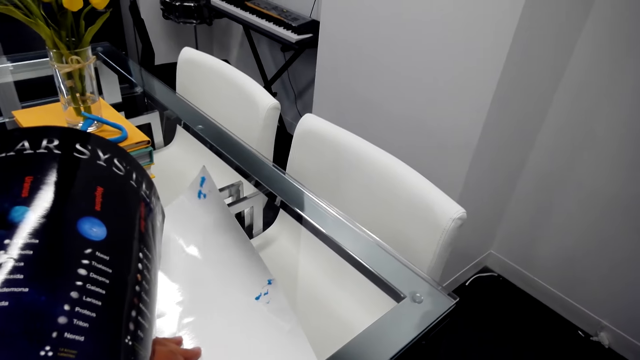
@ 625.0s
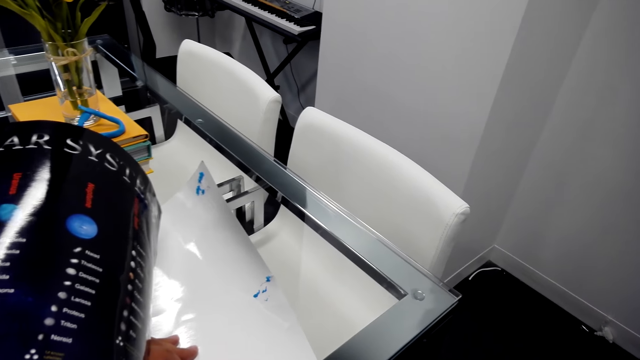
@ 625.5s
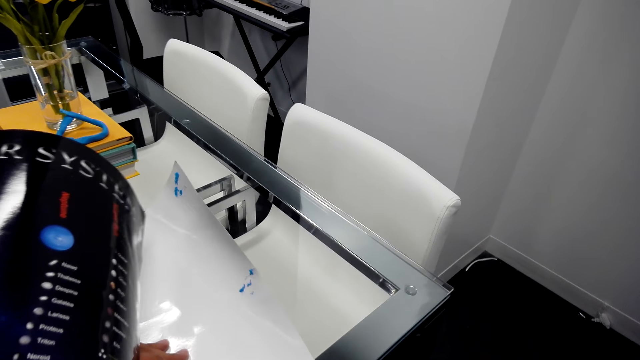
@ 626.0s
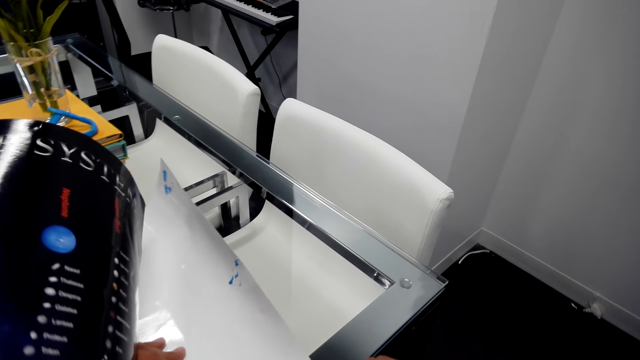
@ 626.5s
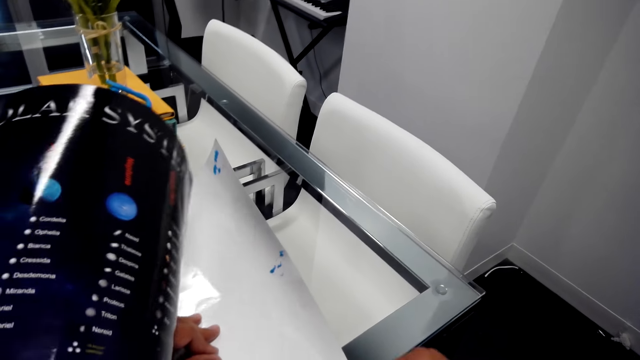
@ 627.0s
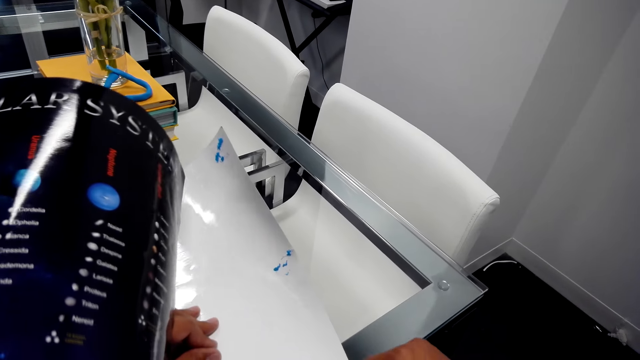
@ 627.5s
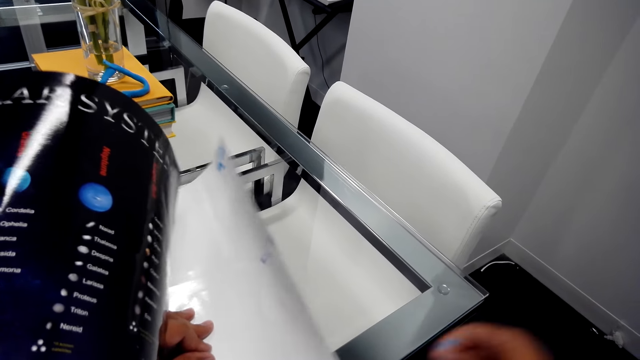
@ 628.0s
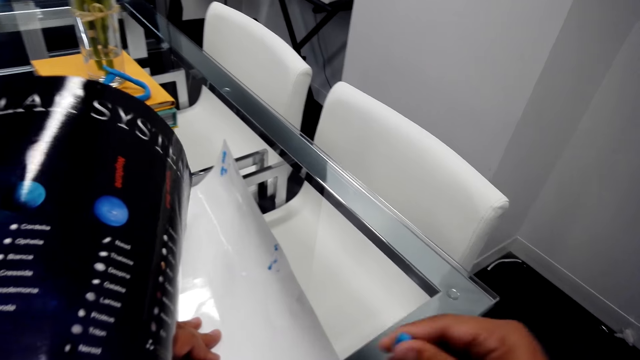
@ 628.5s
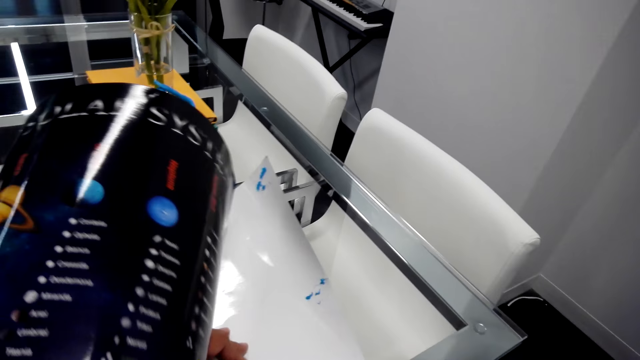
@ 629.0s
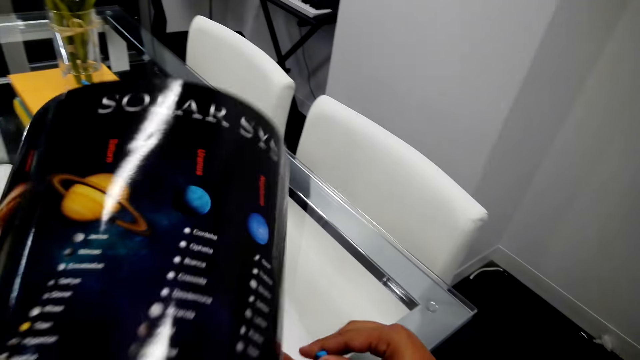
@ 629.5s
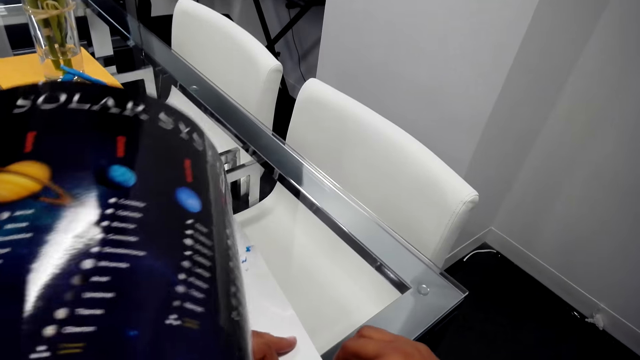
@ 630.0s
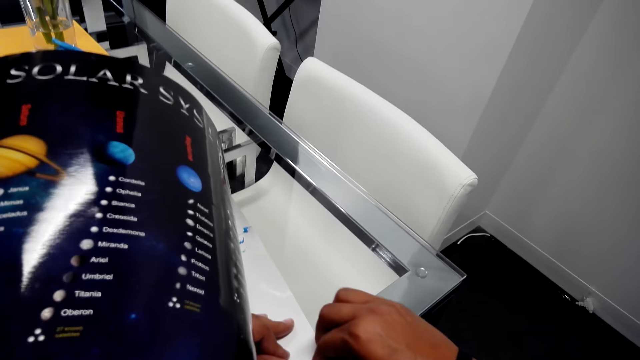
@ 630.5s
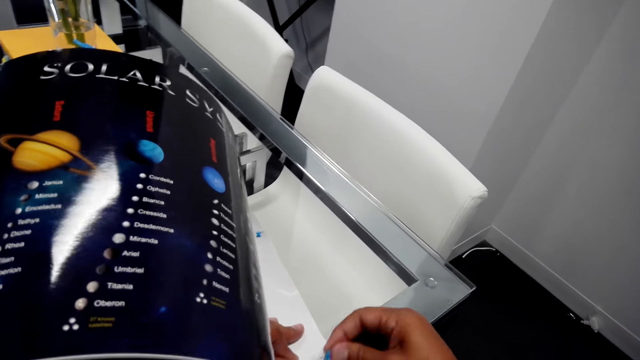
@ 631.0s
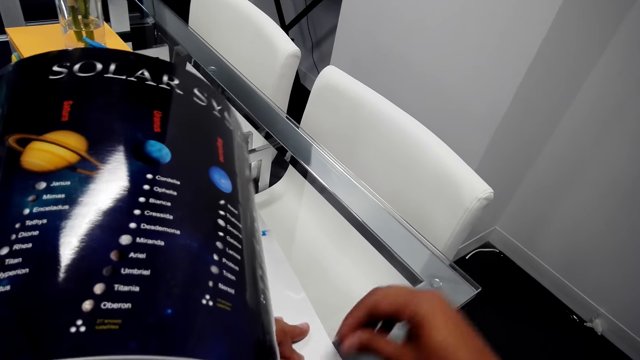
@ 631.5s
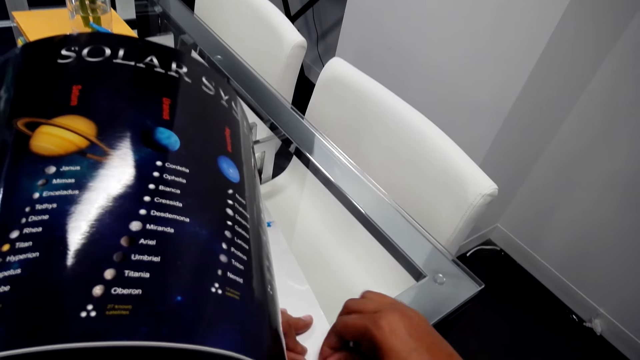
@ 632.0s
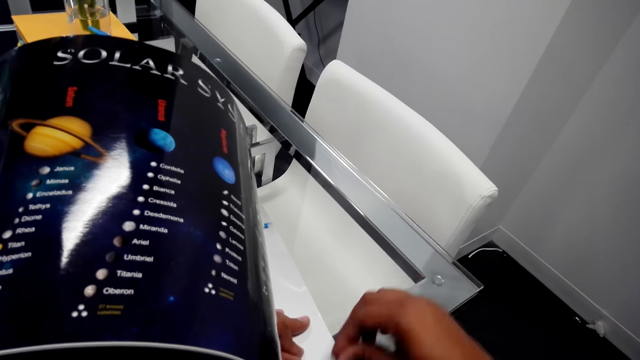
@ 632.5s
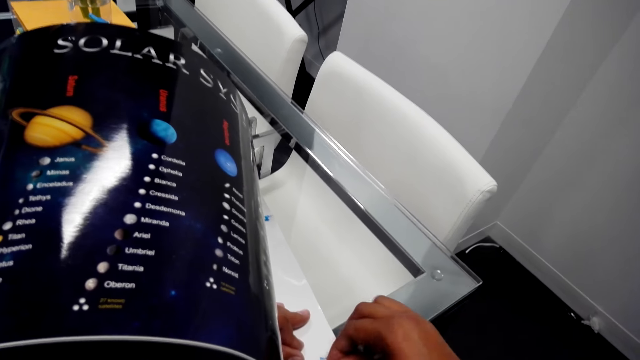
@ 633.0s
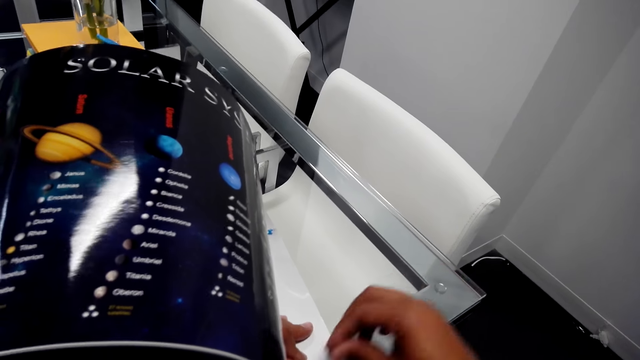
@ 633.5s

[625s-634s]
The camera wearer pulls something from a paper. They pull something.

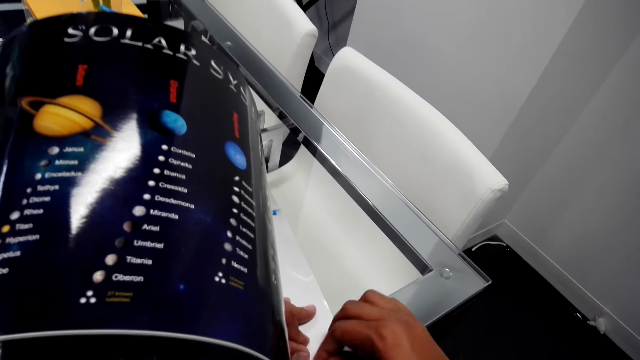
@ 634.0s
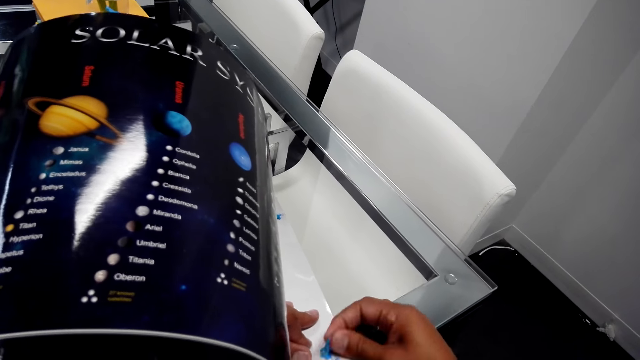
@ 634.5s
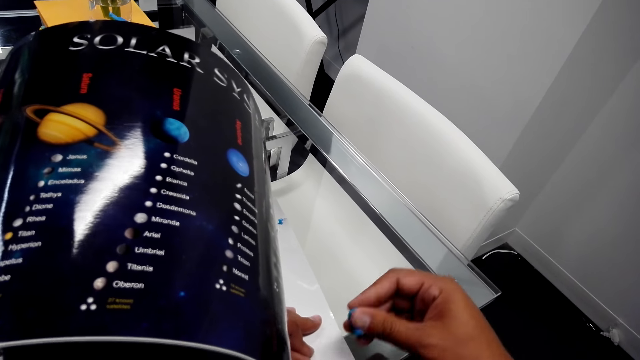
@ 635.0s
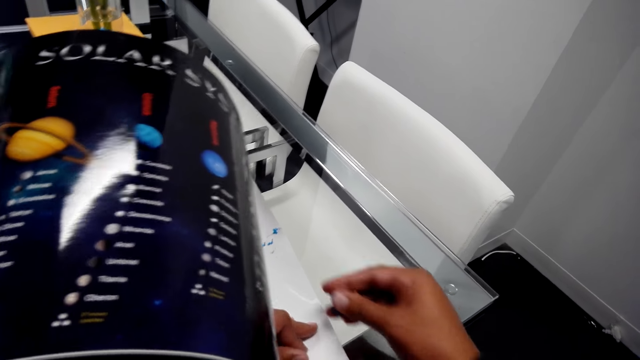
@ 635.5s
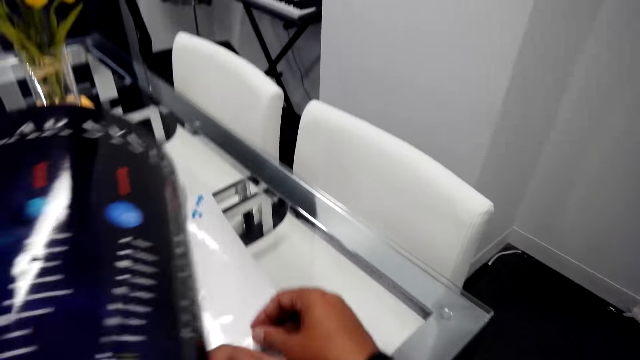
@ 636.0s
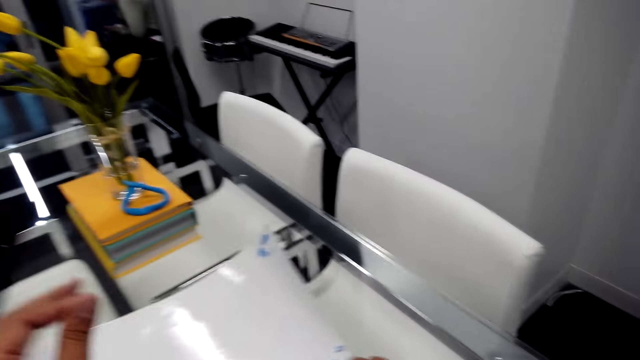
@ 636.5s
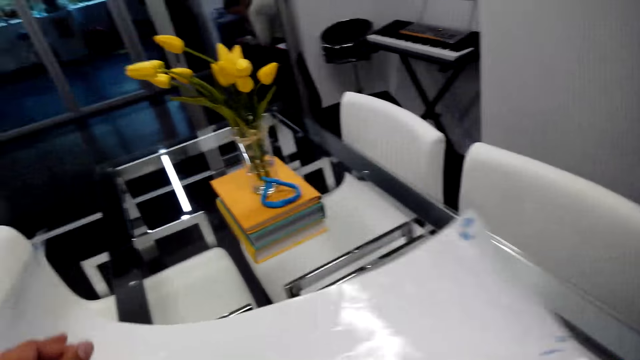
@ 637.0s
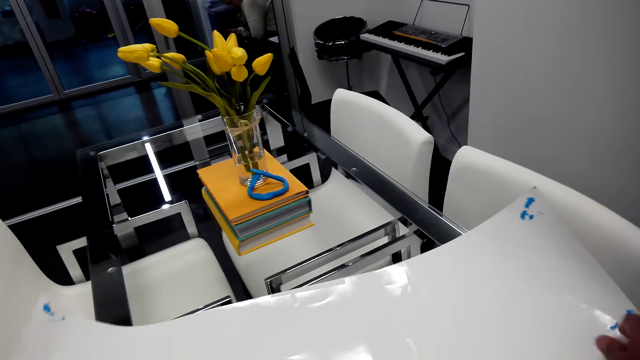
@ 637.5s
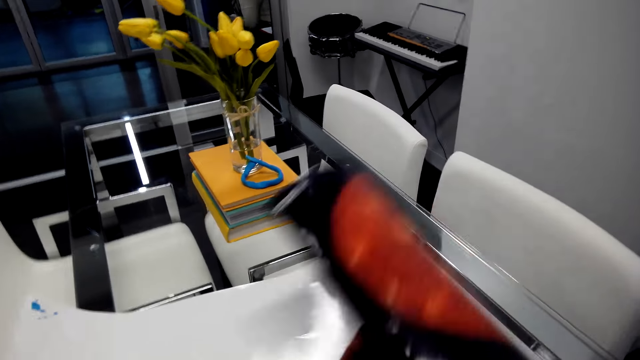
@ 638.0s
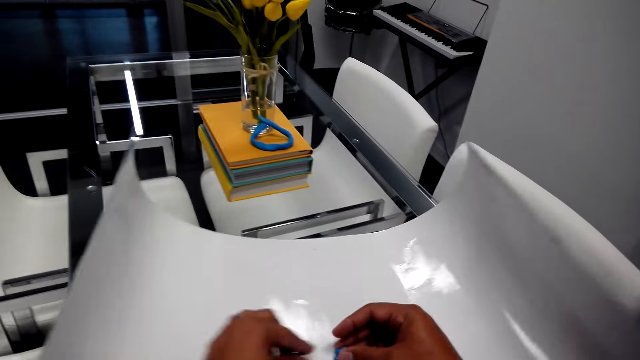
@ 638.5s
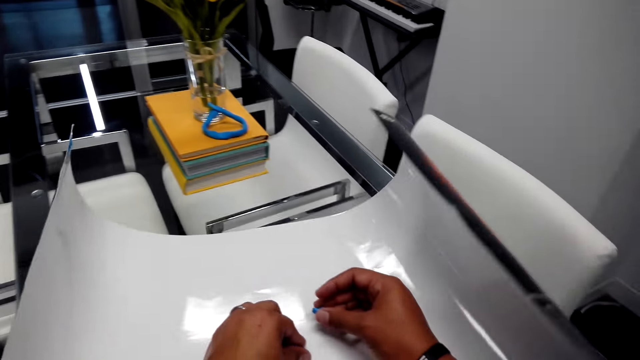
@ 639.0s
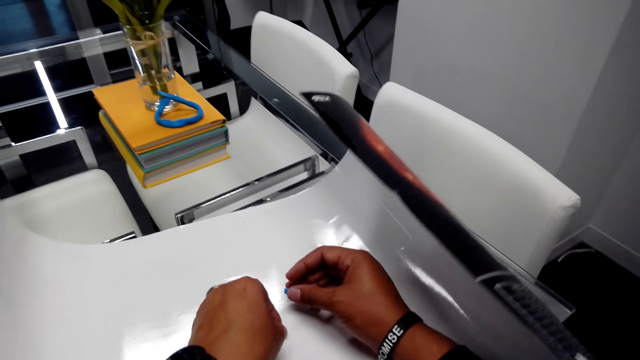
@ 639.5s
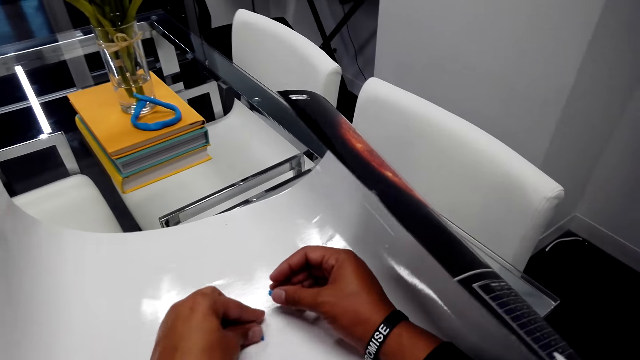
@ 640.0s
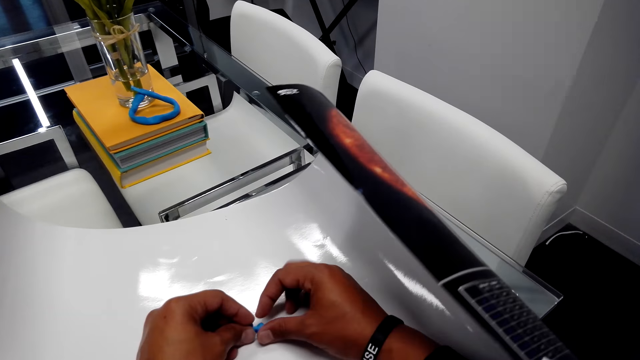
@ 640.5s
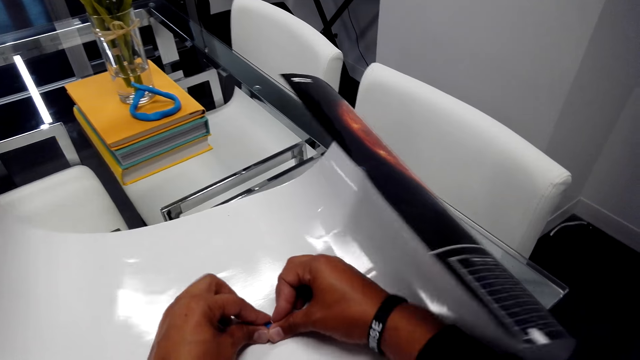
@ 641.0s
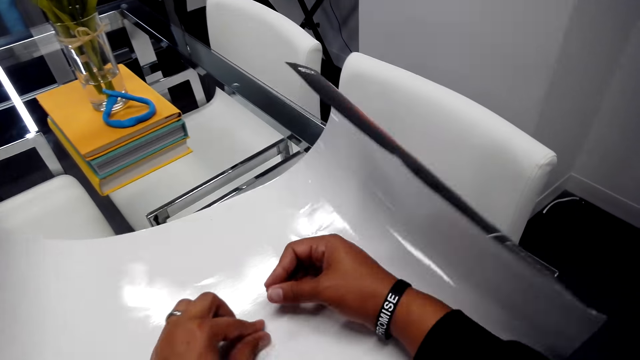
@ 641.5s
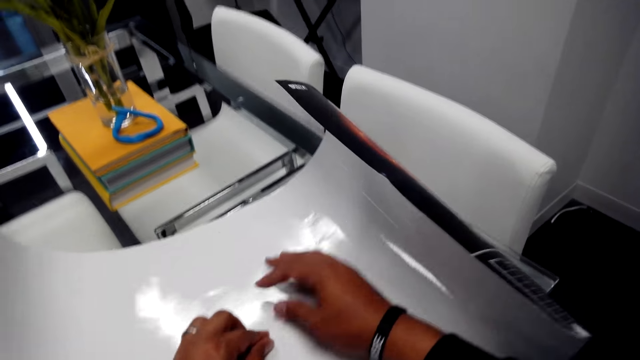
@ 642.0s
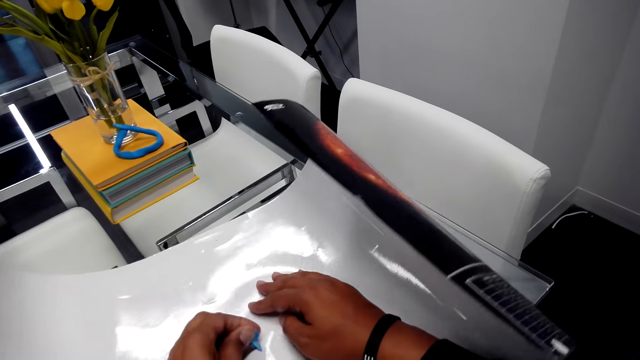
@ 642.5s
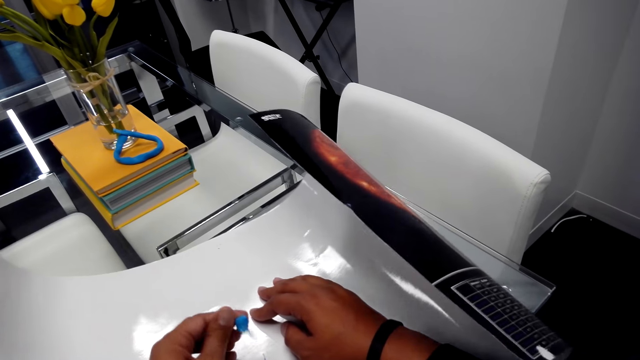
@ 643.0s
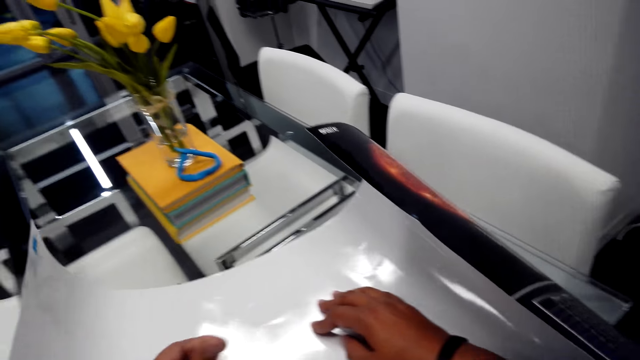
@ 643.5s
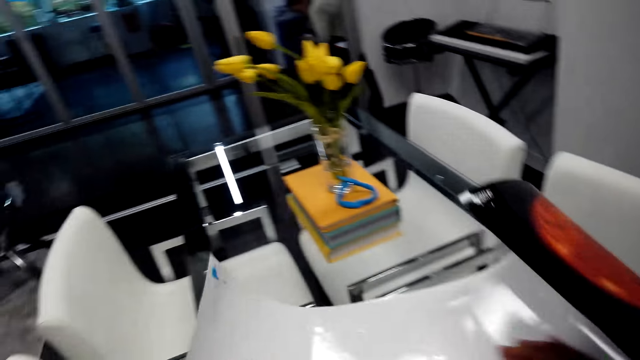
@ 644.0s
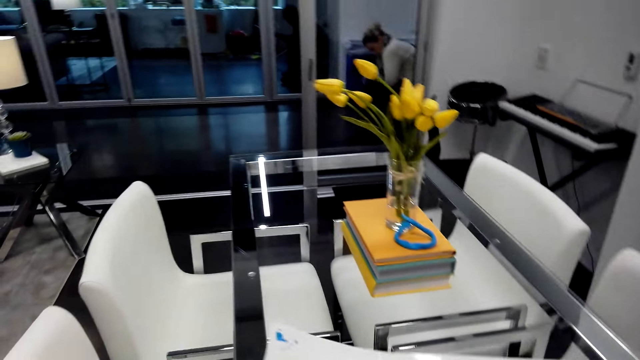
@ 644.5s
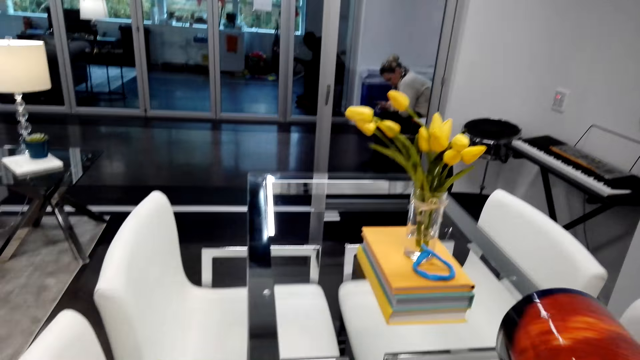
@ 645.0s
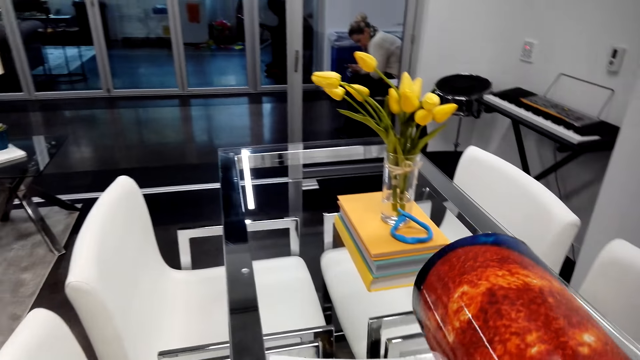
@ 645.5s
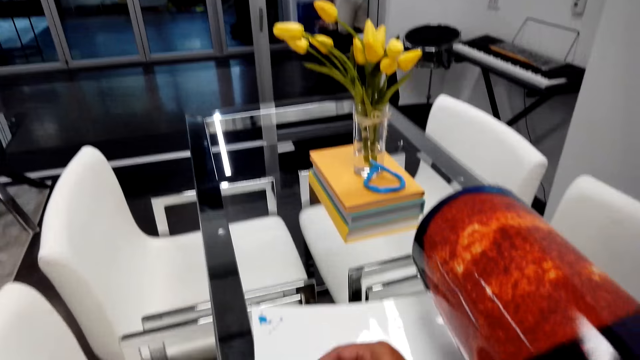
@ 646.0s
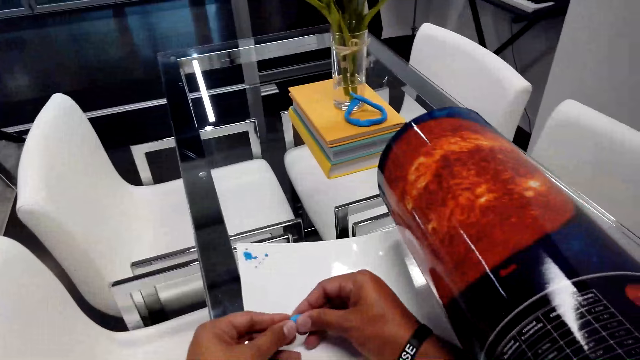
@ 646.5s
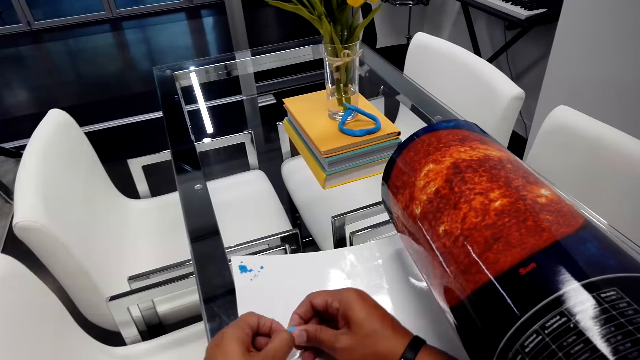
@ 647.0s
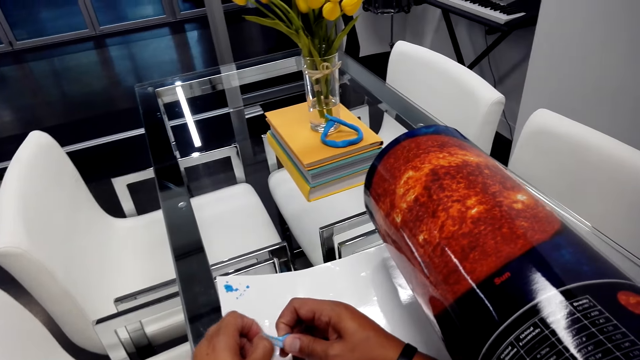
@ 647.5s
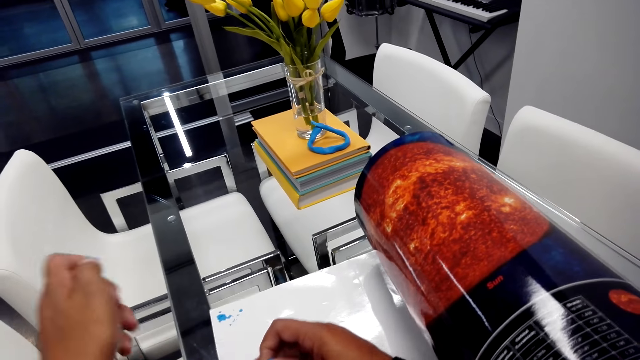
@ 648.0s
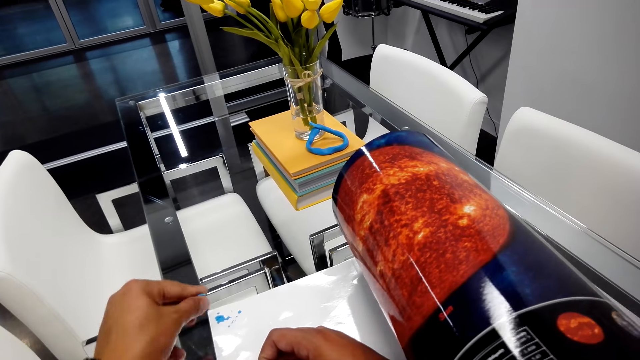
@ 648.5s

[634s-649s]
The camera wearer unrolls something. They drop something. They pull something. They stick gum on the paper. They look around. They pull something.
